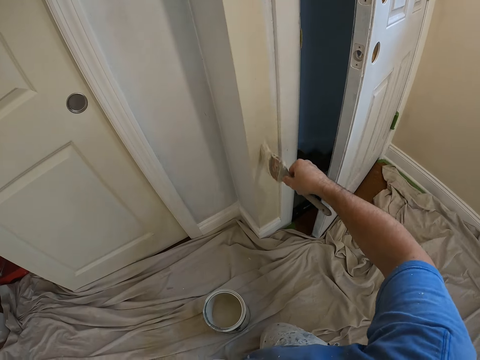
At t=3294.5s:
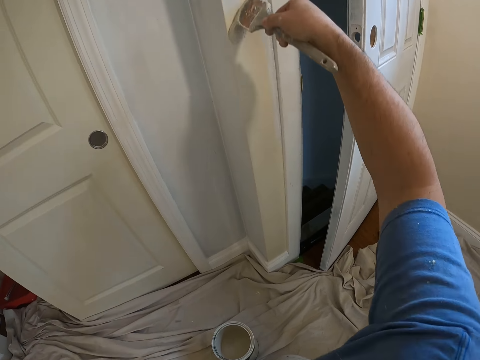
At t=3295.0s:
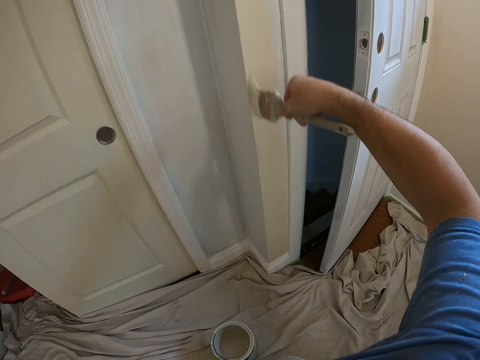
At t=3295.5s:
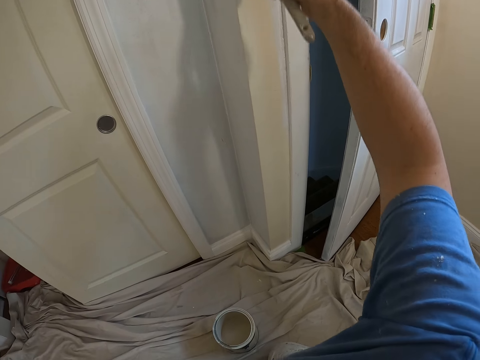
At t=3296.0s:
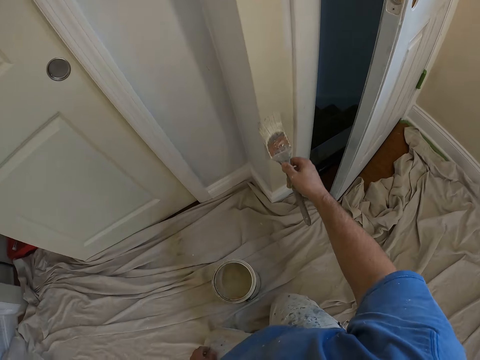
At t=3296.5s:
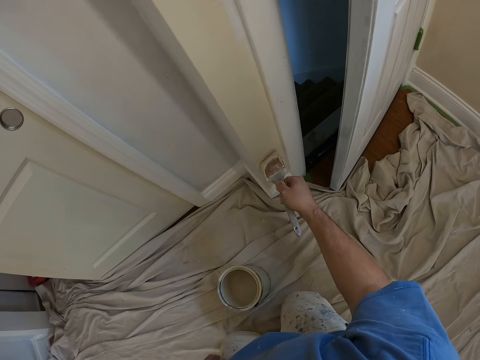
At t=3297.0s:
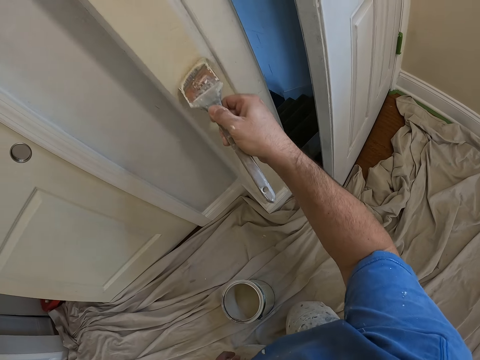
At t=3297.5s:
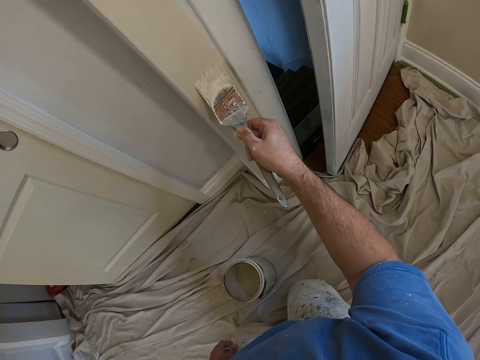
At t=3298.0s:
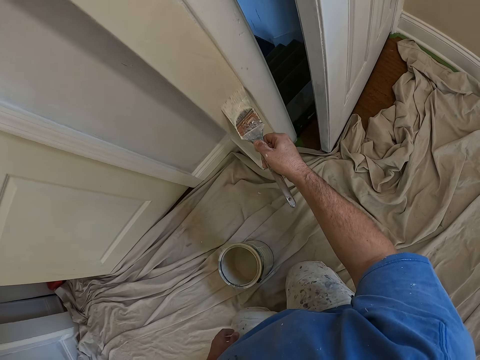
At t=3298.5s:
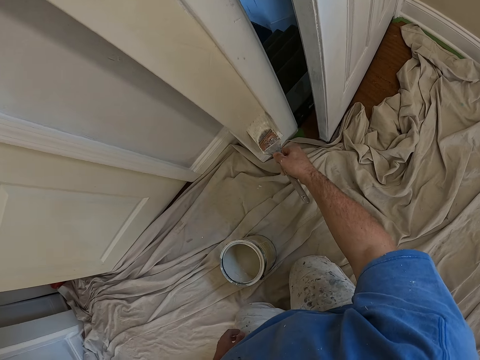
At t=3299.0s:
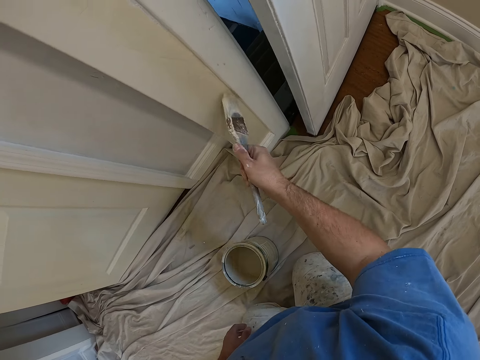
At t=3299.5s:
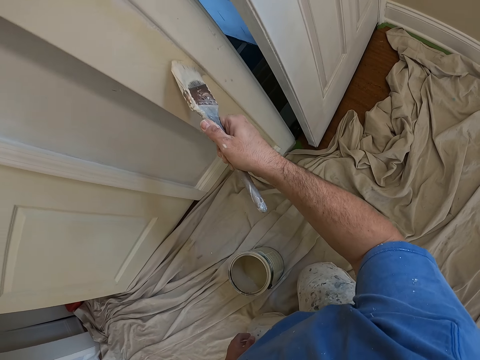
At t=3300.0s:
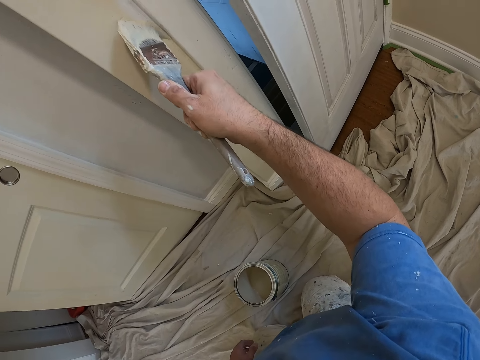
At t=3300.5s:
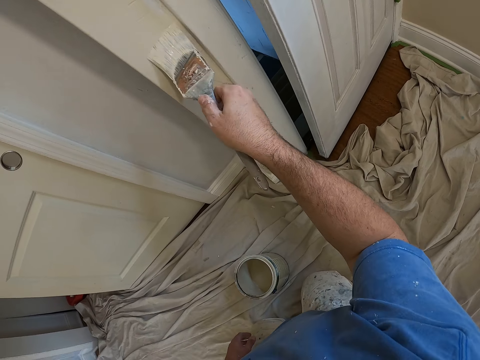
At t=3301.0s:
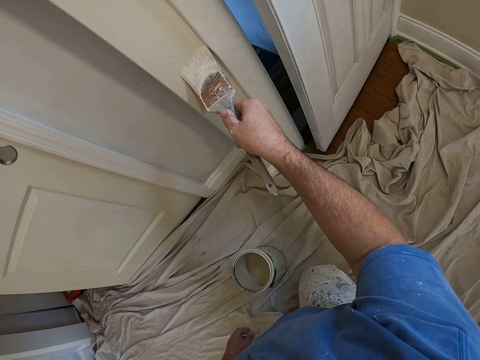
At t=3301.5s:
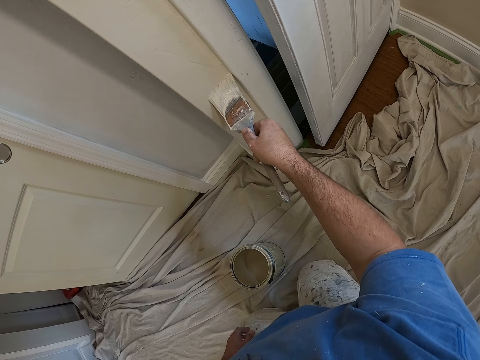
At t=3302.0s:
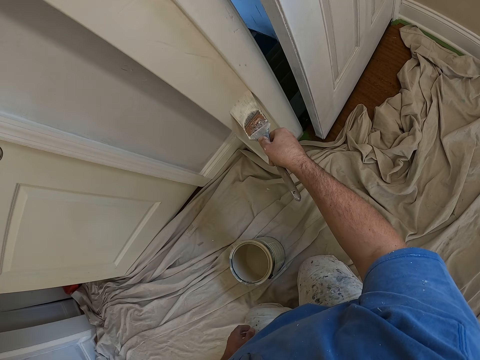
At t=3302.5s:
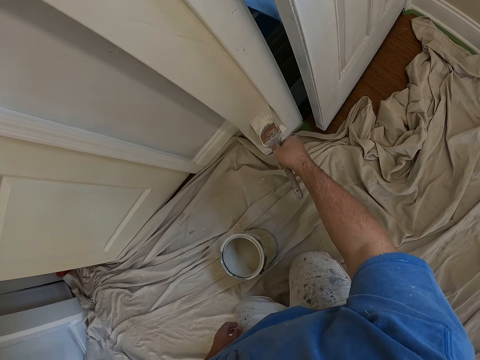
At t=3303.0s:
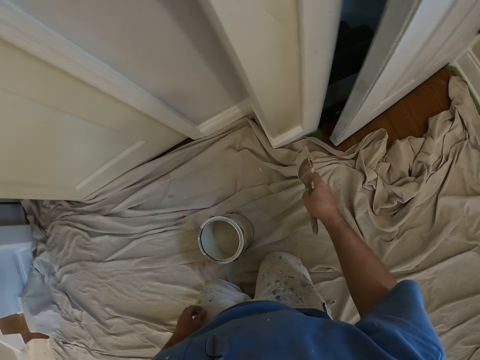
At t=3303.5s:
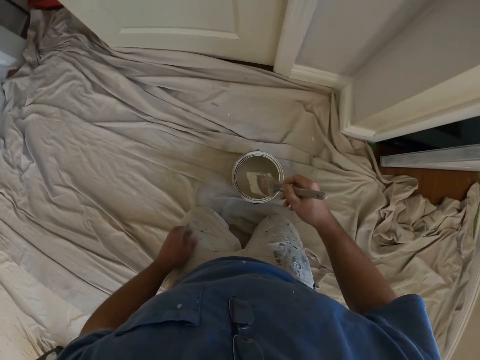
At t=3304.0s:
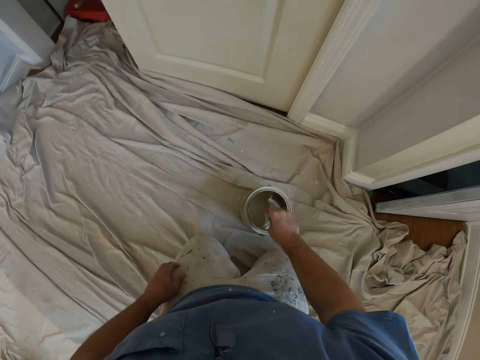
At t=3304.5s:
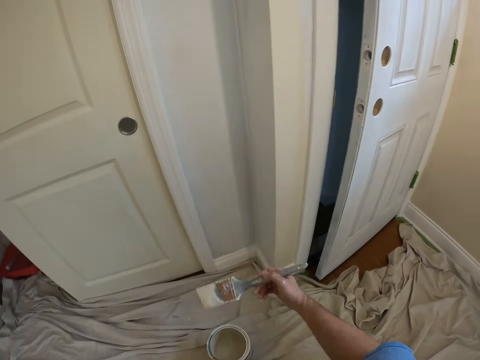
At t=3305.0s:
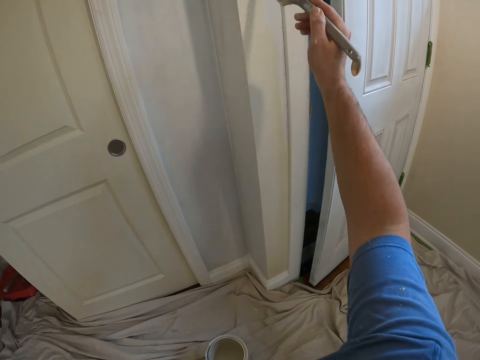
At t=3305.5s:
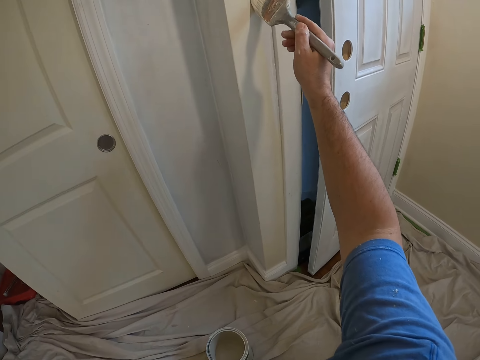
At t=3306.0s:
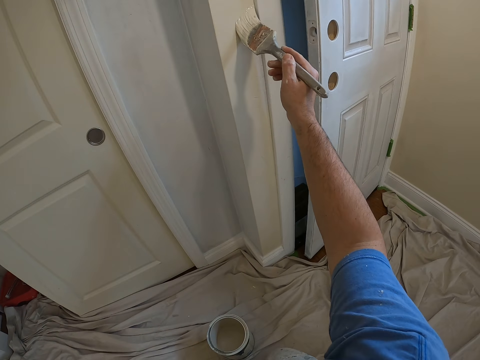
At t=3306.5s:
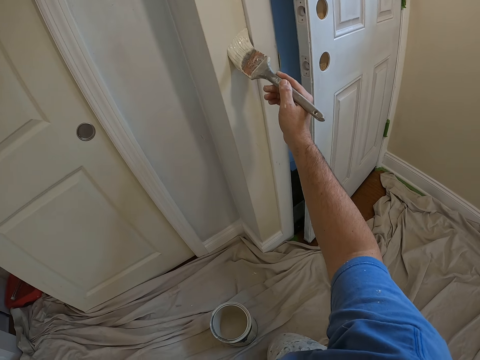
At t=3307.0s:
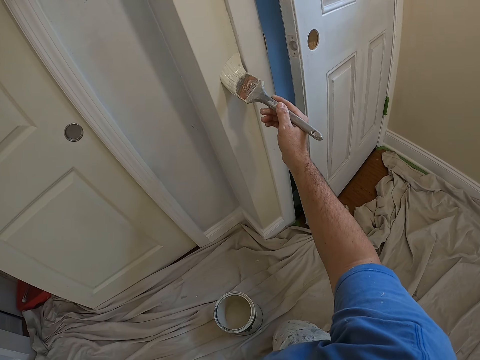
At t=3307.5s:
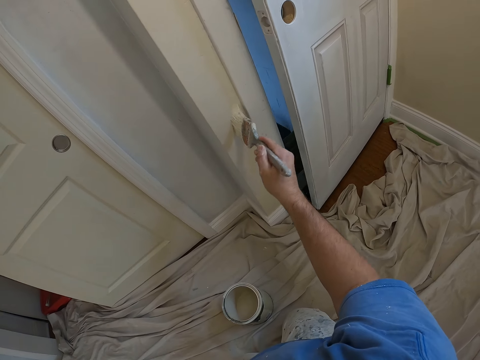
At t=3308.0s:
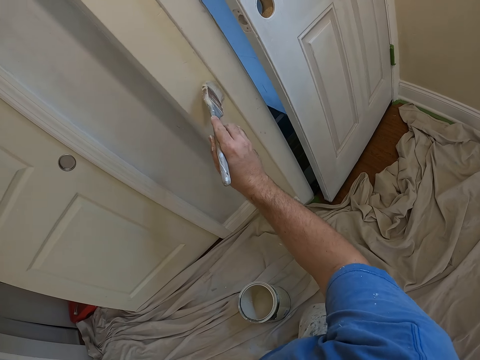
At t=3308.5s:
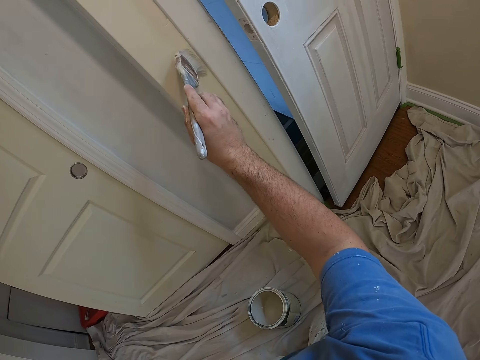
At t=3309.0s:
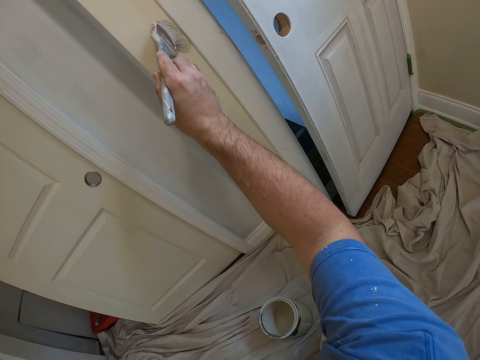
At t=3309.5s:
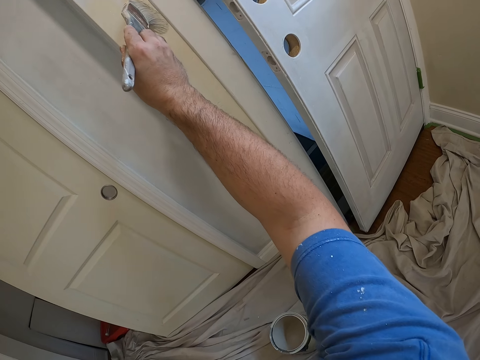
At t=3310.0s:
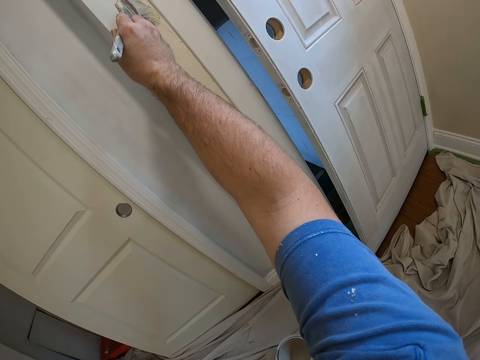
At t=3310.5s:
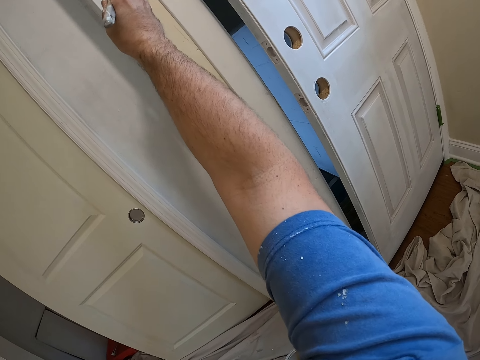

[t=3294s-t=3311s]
The camera wearer takes some paint from the paint can with the paint brush. They paint the wall with the paint brush.

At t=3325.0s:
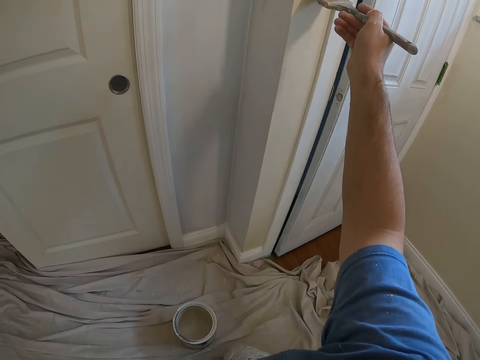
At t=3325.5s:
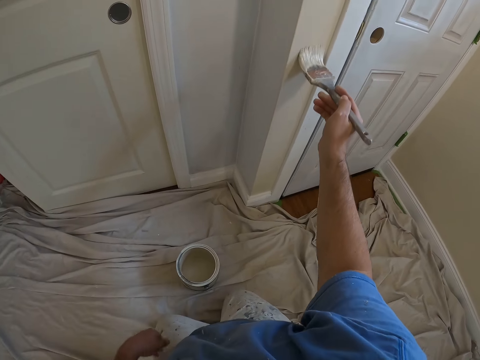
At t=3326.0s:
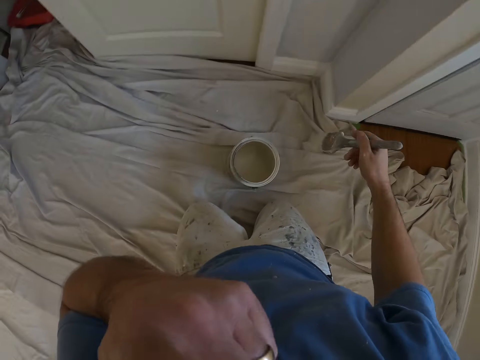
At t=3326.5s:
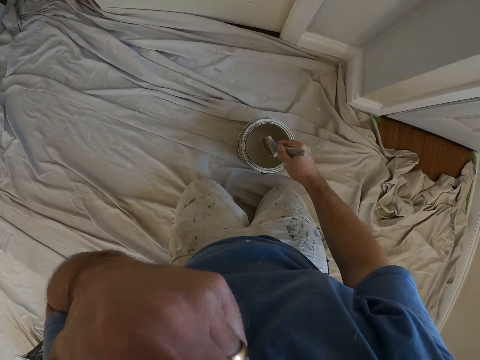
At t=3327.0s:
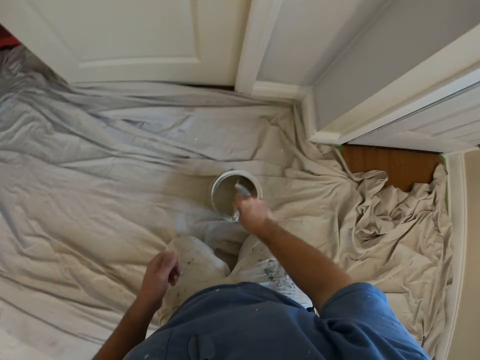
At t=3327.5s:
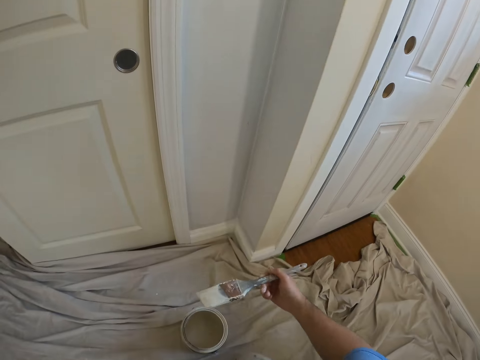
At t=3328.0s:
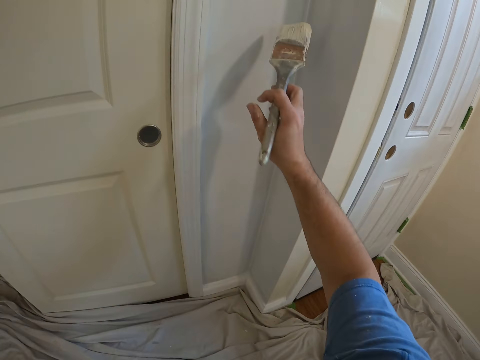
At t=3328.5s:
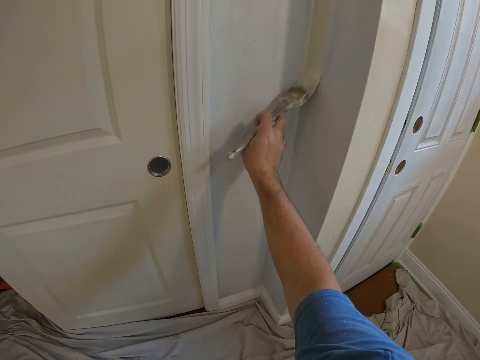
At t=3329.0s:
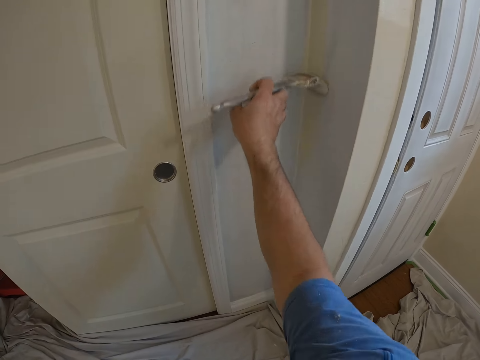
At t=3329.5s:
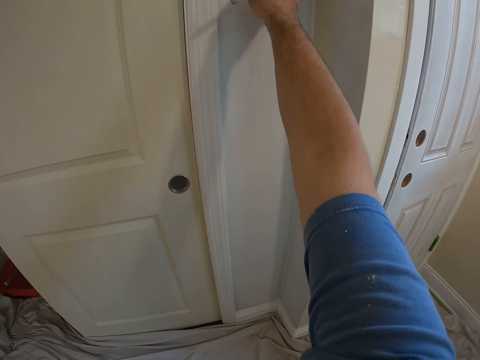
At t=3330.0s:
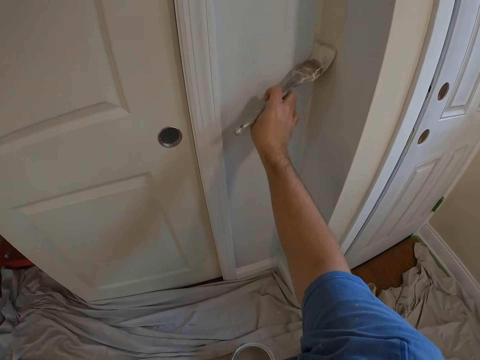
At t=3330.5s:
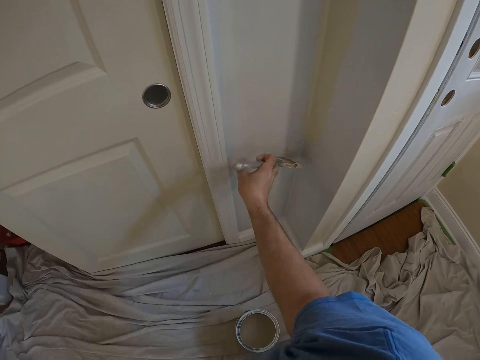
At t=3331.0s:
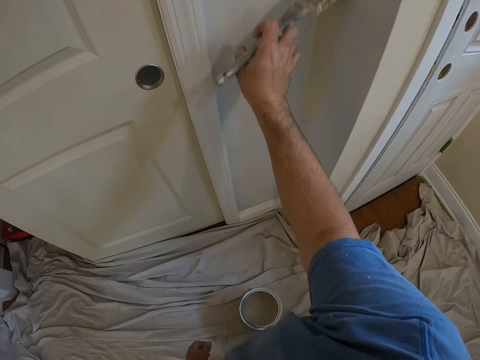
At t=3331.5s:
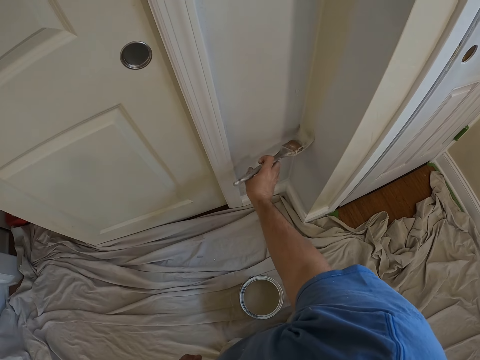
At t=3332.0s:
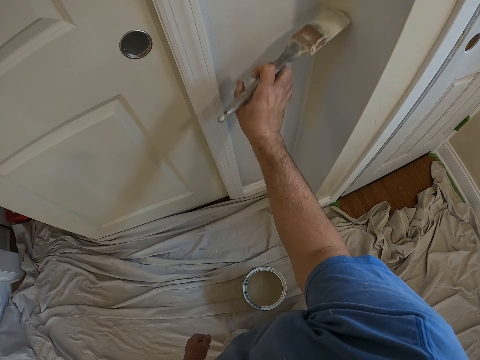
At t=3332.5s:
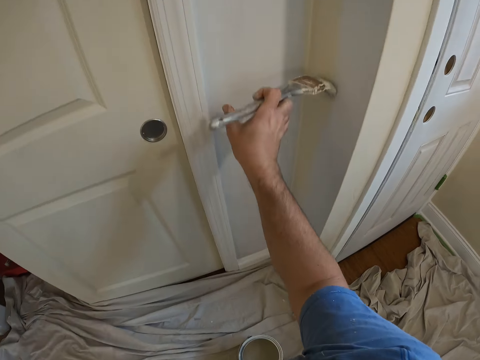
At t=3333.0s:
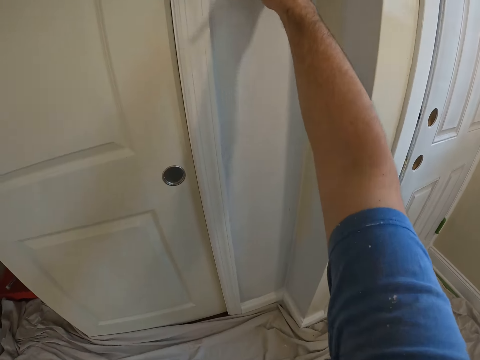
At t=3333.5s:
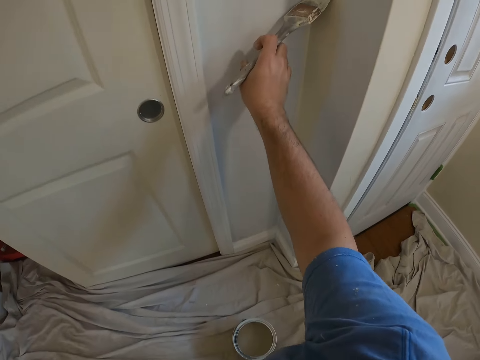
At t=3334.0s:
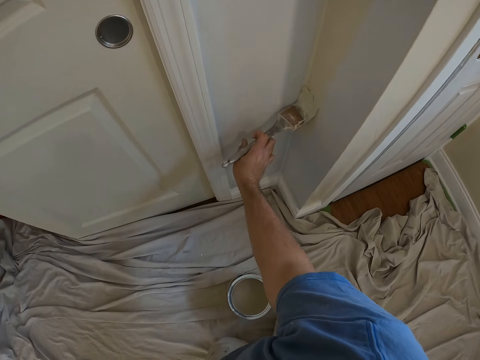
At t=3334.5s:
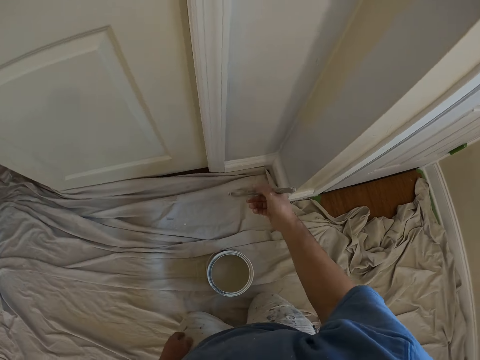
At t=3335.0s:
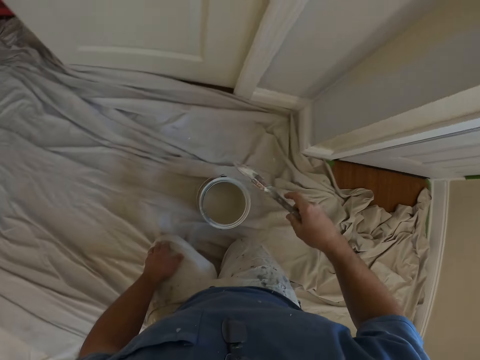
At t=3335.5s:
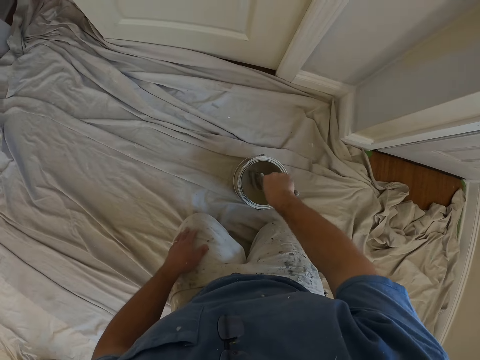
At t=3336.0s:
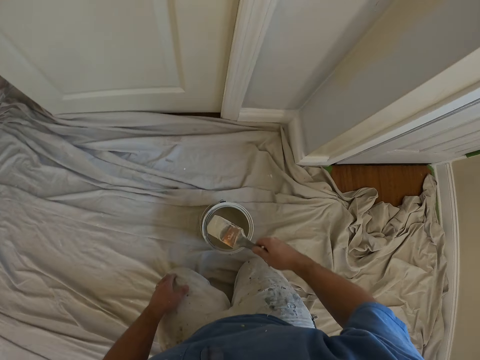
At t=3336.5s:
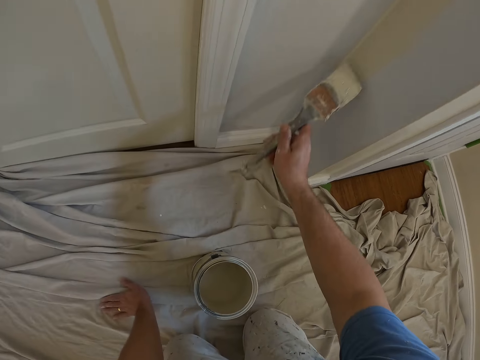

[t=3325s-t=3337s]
The camera wearer touches his face. He takes some paint from the paint can with the paint brush. He paints the wall with the paint brush. He takes some paint from the paint can with the paint brush.
